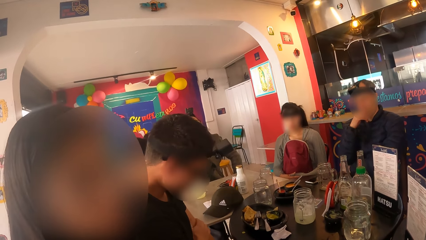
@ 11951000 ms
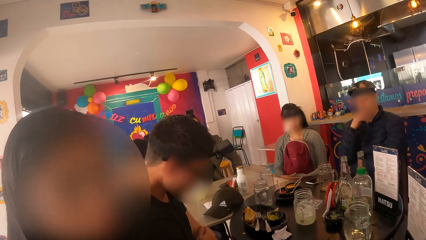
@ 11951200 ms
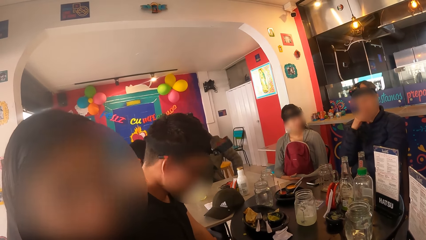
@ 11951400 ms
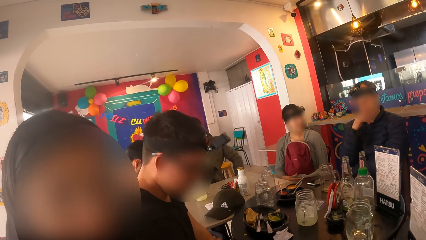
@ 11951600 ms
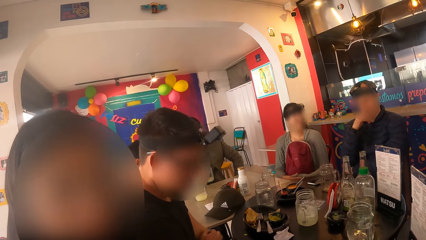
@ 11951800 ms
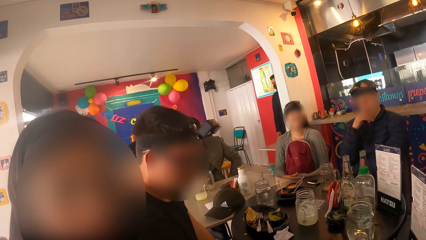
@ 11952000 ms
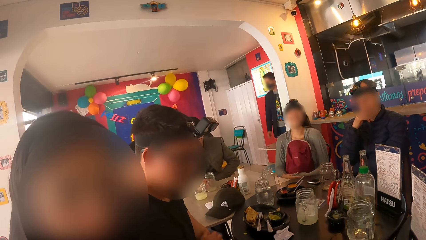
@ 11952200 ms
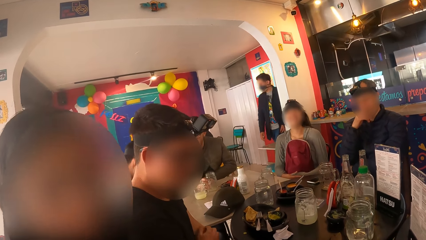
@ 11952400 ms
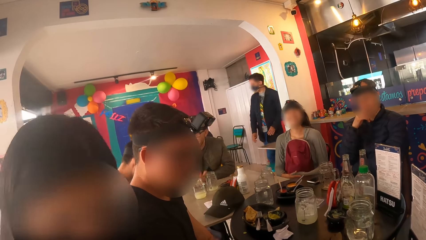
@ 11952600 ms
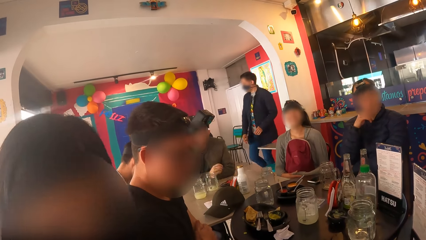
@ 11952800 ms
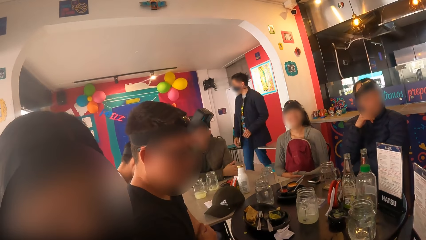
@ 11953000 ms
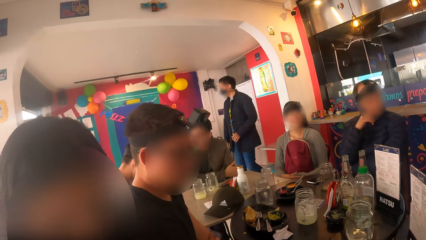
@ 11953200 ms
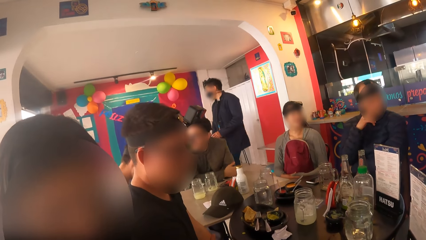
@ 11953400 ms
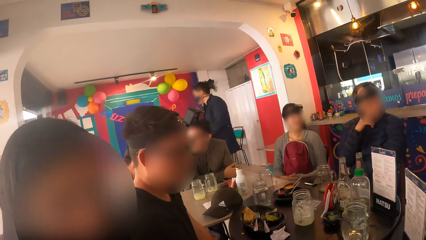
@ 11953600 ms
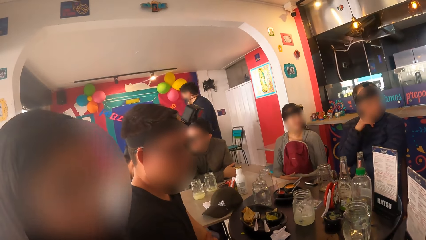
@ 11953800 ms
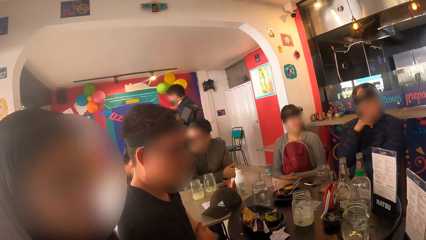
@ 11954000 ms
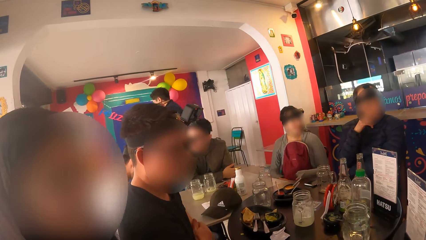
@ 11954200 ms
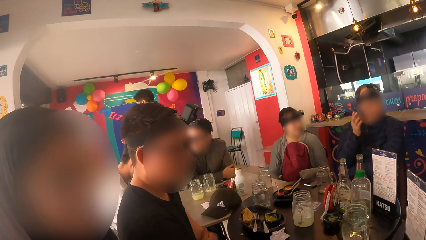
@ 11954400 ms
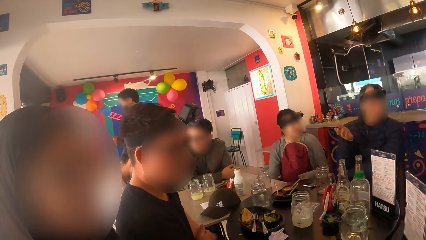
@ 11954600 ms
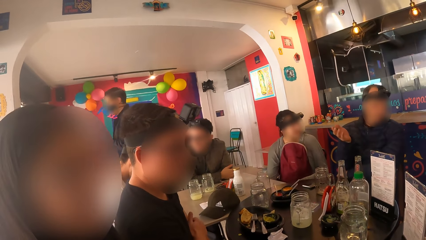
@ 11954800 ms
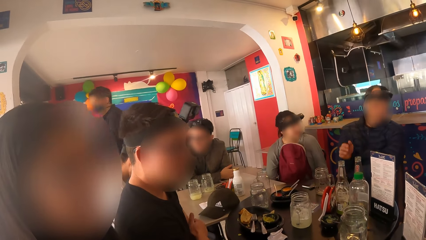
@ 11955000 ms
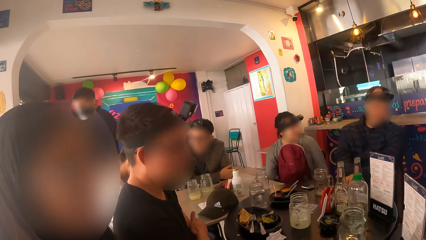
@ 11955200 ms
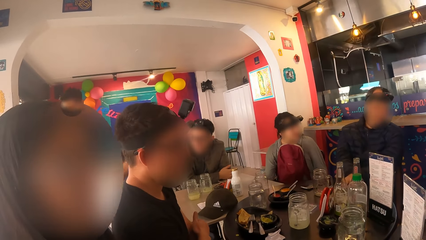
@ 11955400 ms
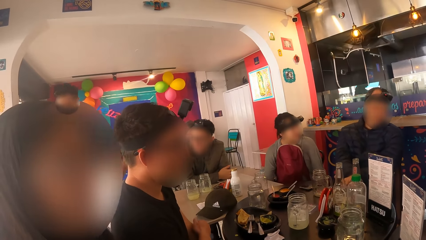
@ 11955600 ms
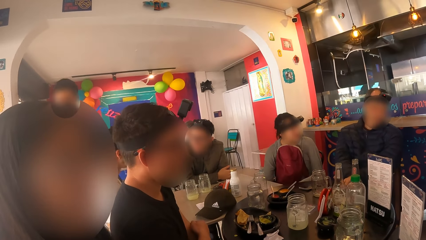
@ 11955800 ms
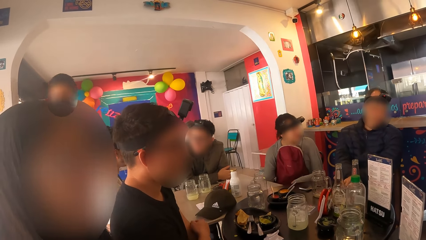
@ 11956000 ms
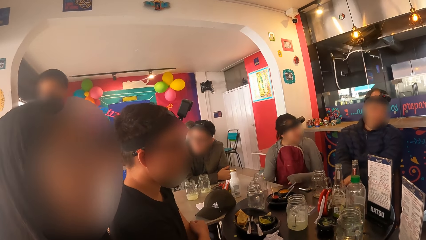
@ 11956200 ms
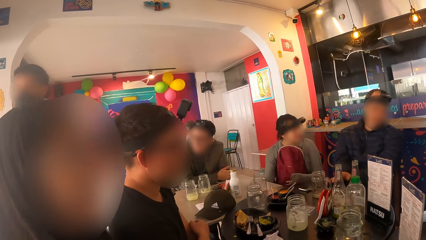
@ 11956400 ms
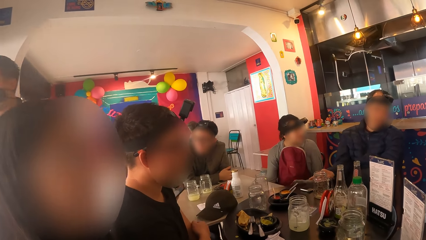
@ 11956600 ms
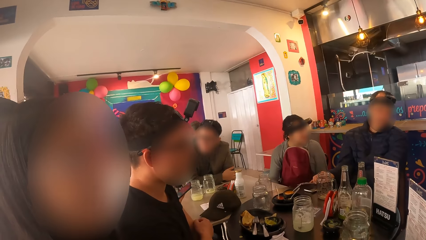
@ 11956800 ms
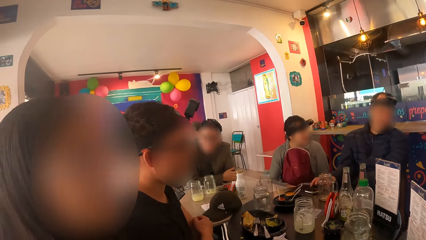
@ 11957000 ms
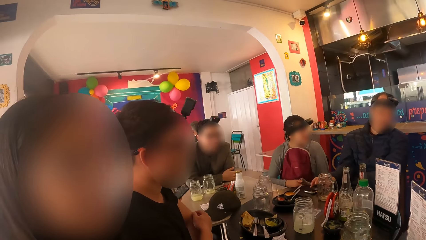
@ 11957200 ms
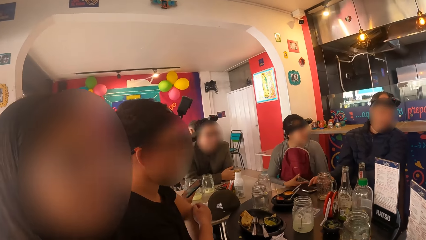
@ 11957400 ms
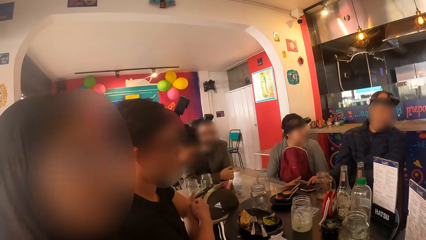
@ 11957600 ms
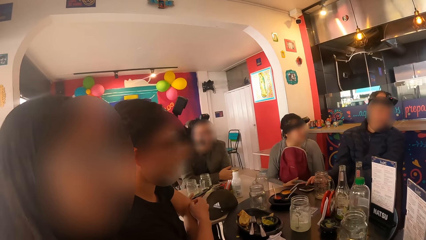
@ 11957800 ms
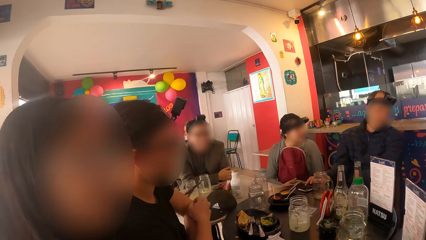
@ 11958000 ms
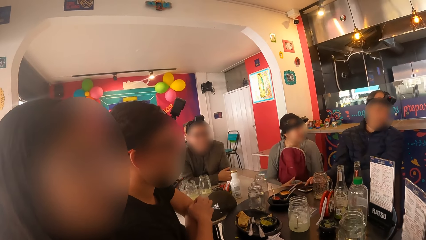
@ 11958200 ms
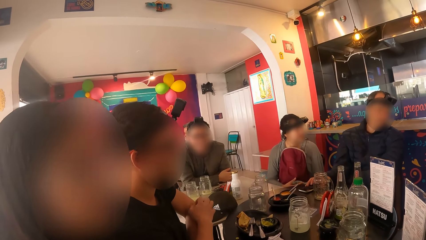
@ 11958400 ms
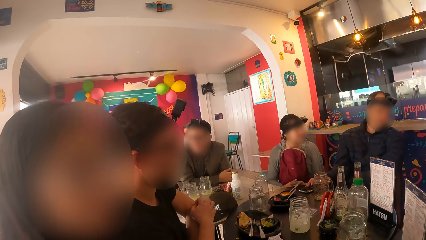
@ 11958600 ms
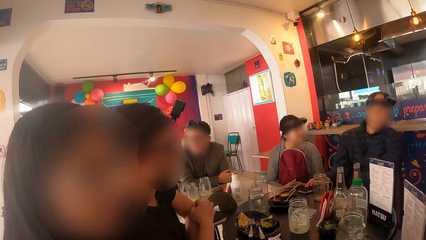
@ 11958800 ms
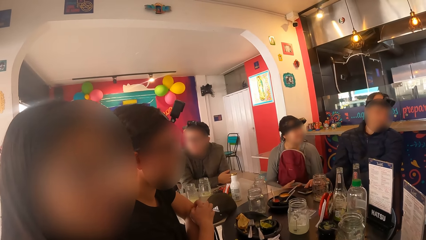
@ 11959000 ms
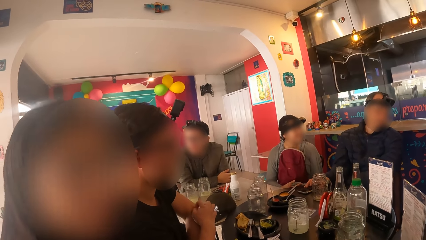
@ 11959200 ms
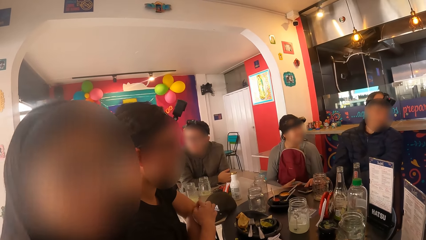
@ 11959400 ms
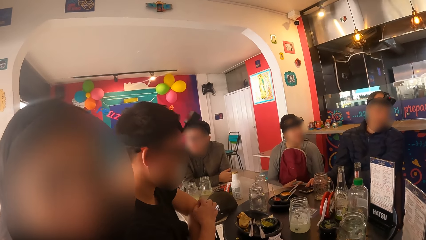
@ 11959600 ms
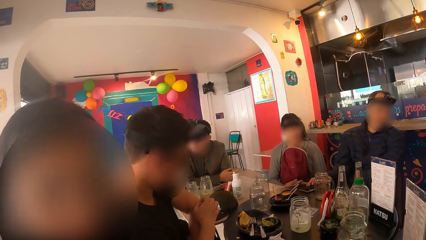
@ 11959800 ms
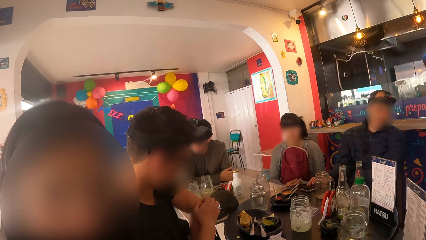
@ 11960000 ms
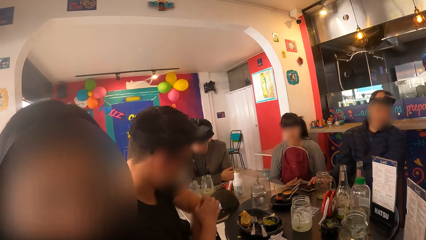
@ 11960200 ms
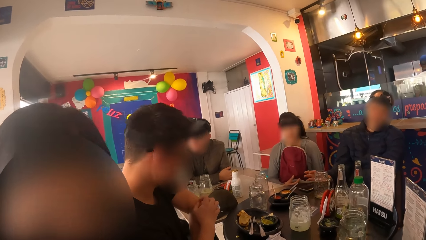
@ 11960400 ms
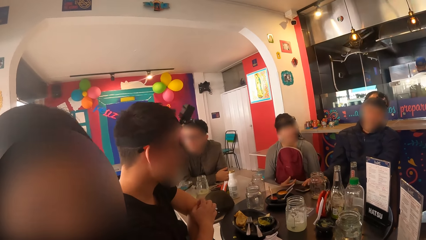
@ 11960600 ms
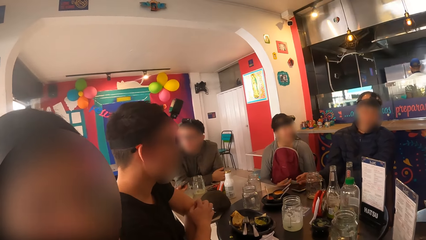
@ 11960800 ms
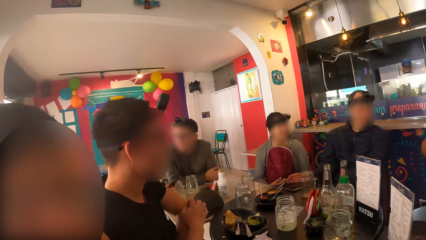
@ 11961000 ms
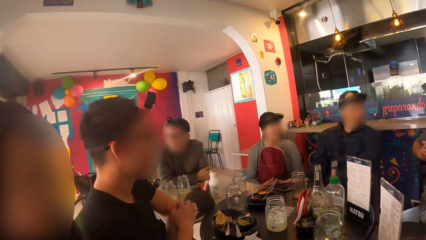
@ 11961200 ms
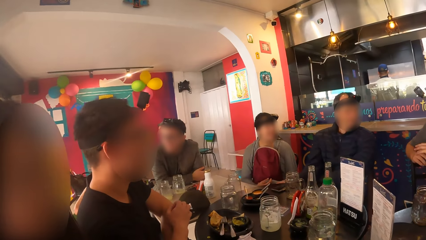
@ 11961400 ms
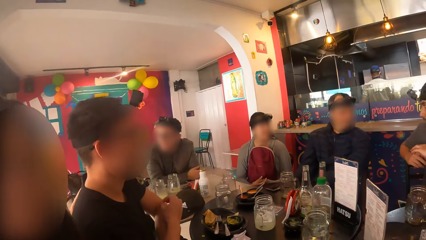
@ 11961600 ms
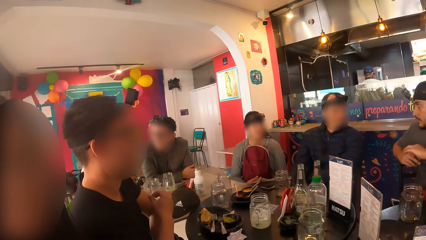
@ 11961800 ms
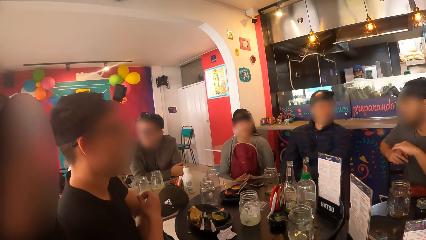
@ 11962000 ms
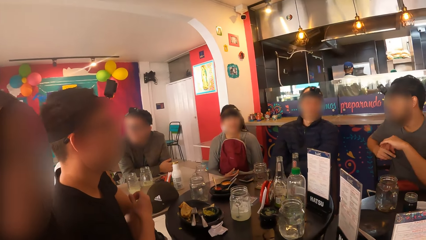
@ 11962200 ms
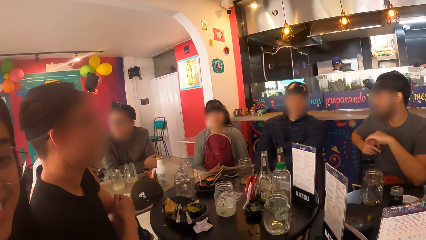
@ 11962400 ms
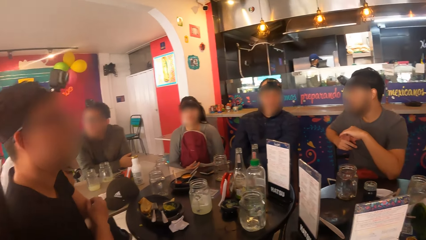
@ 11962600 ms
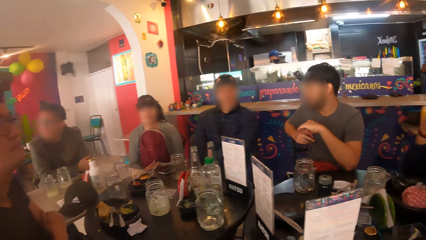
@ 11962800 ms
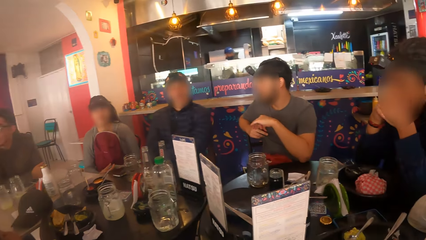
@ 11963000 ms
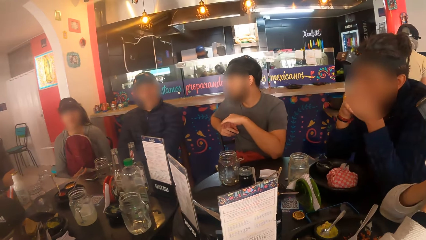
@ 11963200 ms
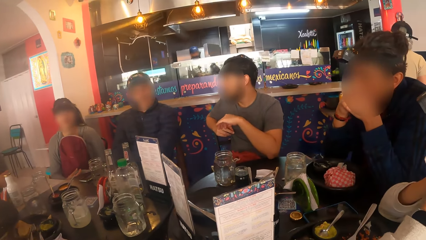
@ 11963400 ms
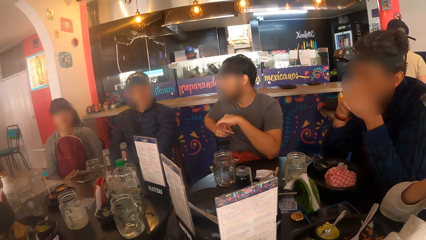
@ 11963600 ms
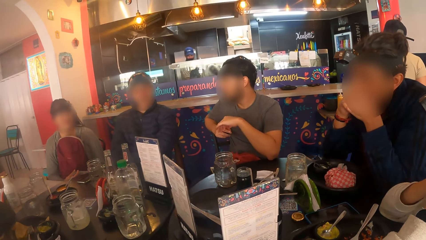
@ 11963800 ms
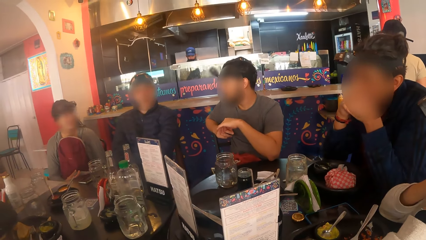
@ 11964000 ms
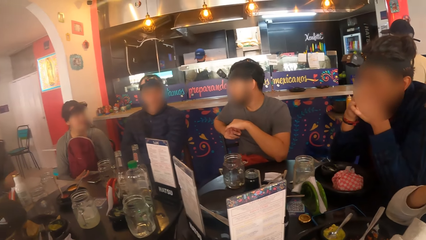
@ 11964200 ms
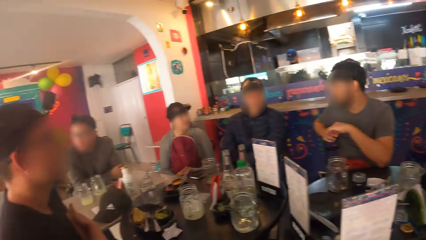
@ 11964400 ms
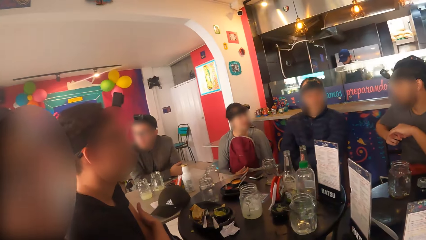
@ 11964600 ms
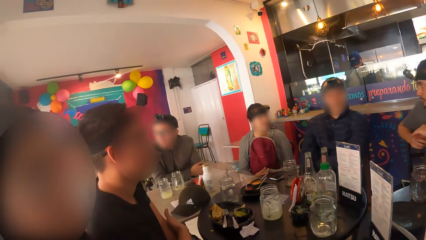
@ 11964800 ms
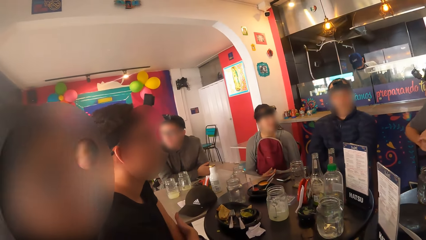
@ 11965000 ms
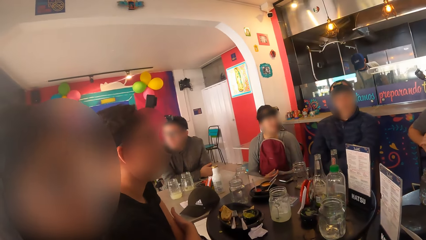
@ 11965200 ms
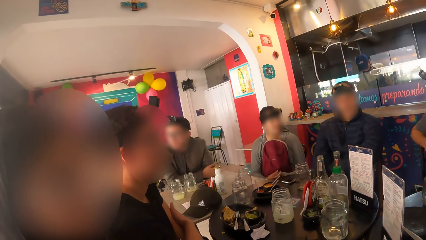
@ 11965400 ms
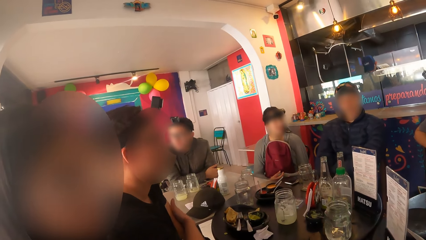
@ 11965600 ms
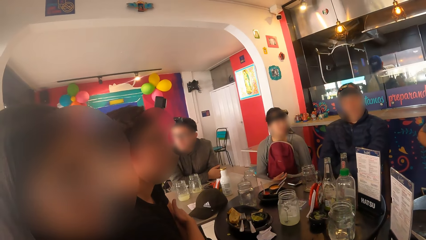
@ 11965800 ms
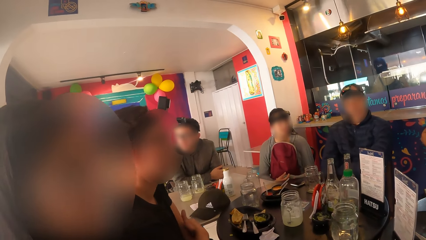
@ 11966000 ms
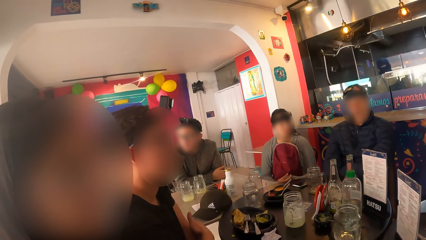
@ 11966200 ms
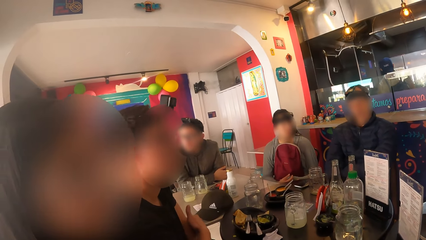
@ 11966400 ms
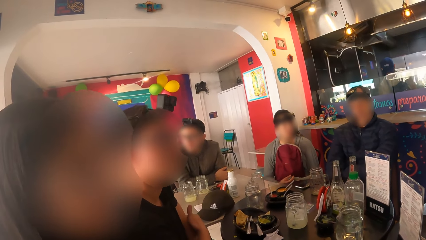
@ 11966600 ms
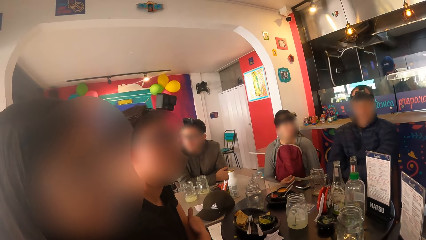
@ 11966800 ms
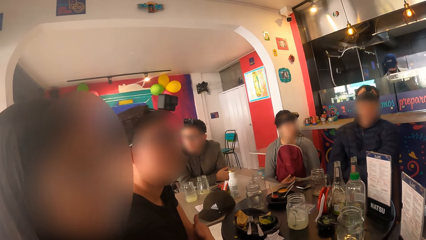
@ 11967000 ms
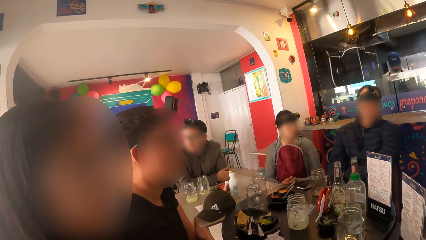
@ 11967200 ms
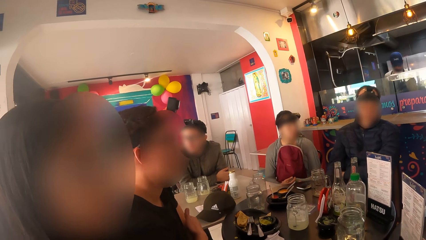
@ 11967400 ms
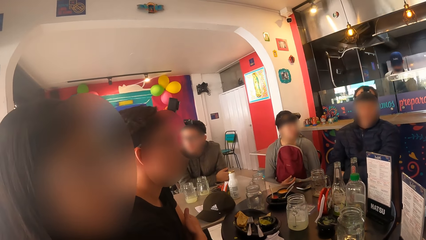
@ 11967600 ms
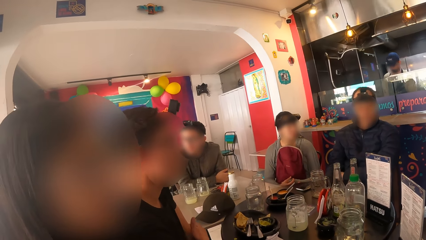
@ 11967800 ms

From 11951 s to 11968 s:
The camera wearer interacts with the woman. A man drops the glass cup on the brown table with his right hand. Another man interacts with a third man. The second man adjusts the phone on the black table with his right hand. The camera wearer looks around.
